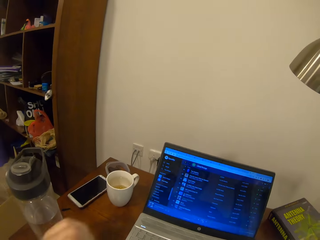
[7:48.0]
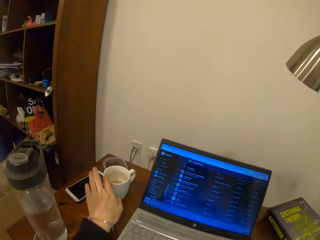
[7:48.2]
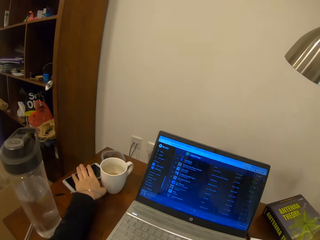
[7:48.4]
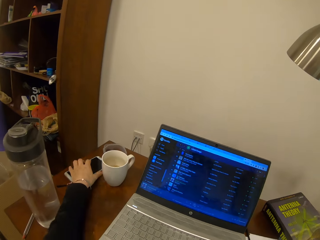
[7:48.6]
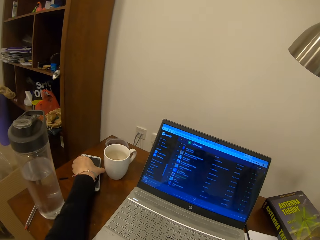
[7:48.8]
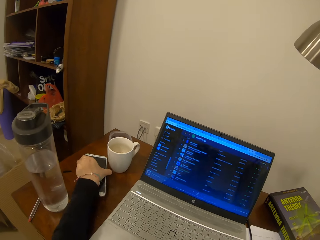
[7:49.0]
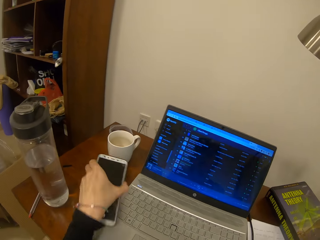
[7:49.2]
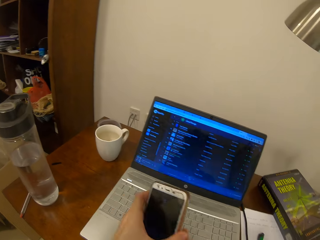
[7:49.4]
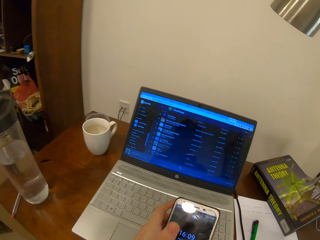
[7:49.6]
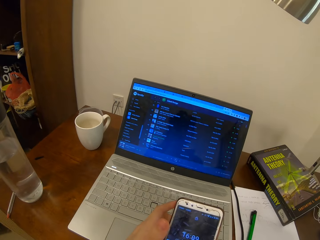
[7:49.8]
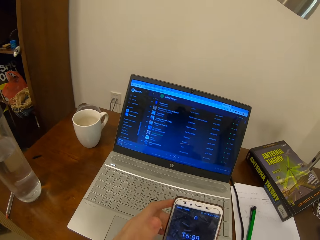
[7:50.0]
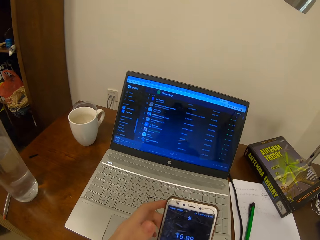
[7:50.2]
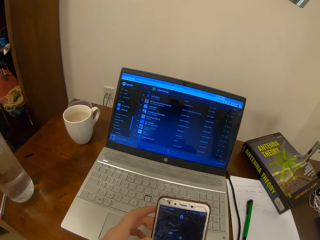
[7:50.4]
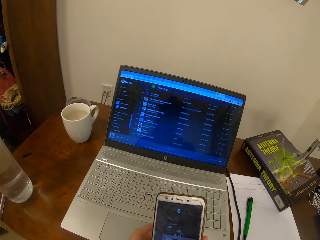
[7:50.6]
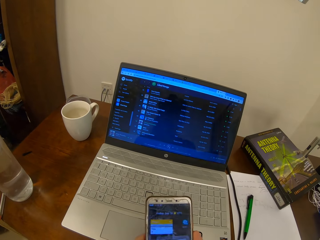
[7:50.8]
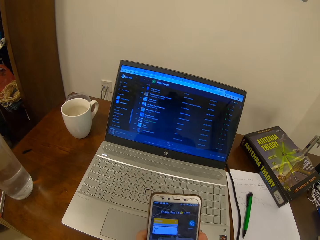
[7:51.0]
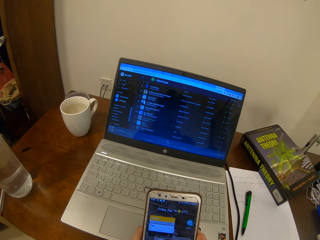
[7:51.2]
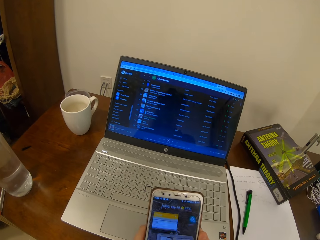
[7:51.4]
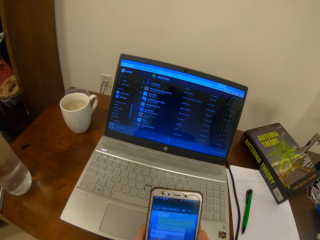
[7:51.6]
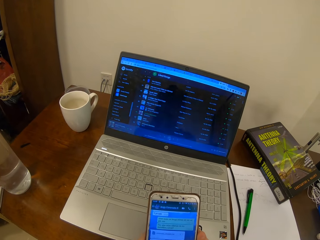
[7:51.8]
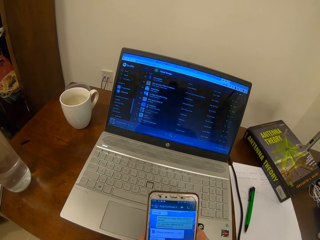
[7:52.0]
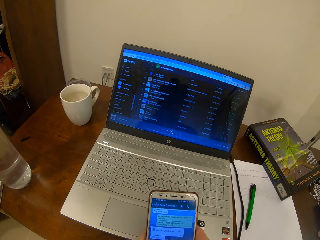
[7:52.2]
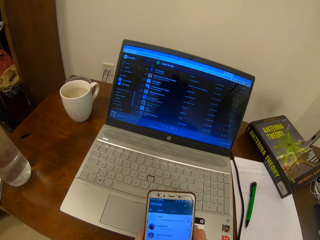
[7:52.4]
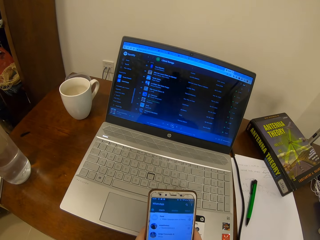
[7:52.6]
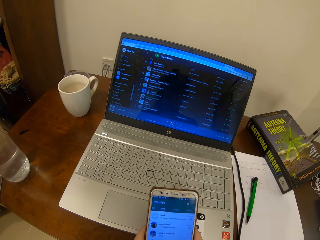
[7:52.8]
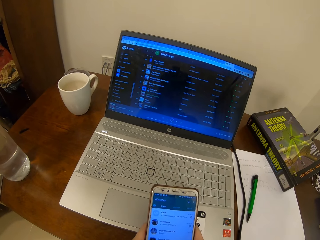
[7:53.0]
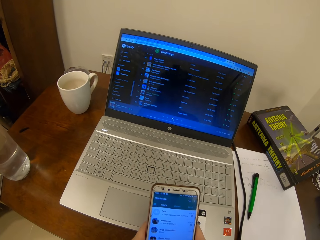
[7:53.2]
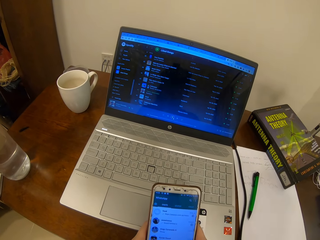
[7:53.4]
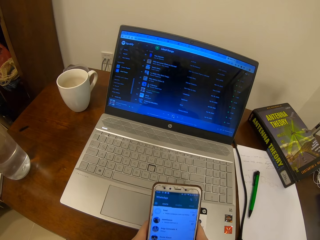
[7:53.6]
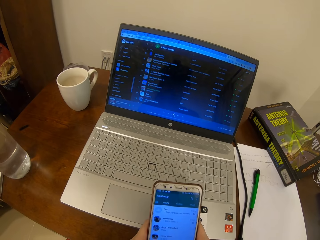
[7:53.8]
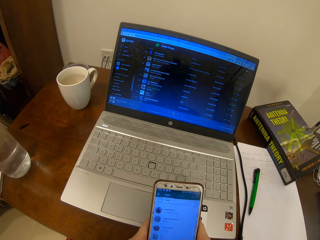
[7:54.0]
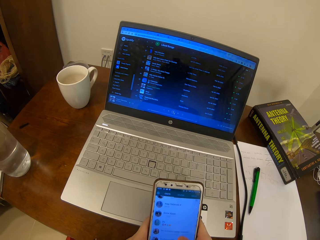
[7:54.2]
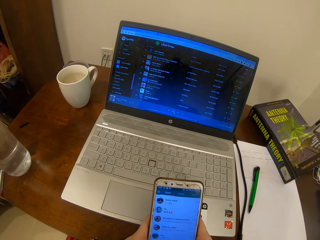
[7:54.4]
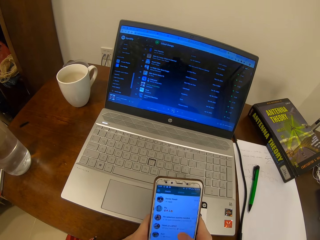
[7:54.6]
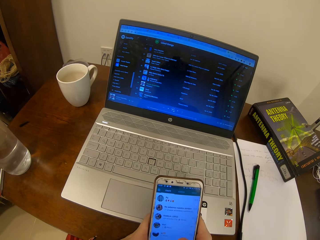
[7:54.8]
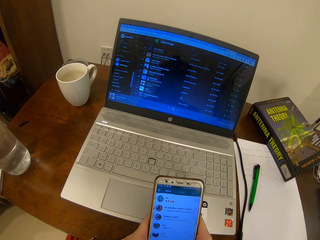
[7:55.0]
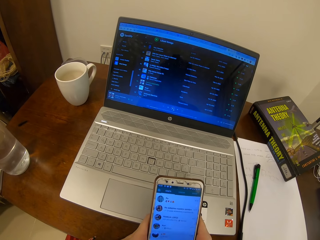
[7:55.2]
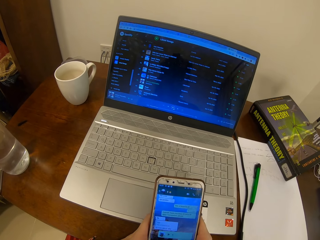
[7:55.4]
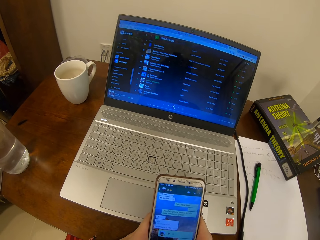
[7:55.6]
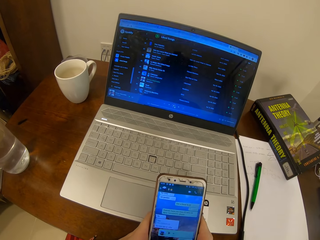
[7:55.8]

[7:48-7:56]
The camera wearer picks up a phone on the table. They scroll on the phone.

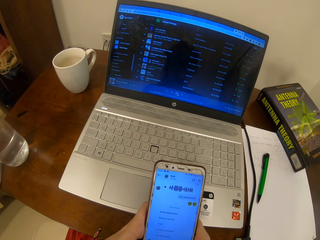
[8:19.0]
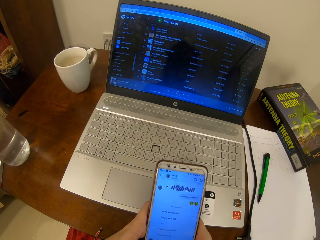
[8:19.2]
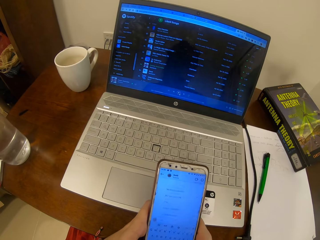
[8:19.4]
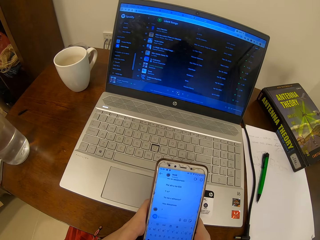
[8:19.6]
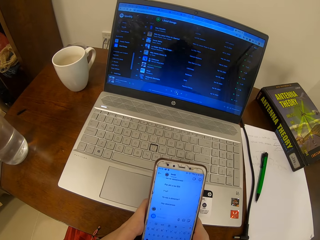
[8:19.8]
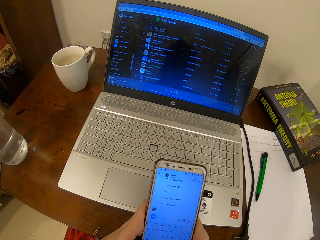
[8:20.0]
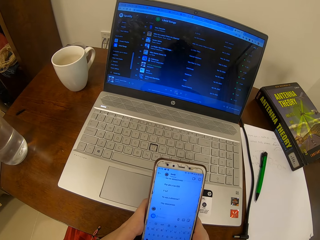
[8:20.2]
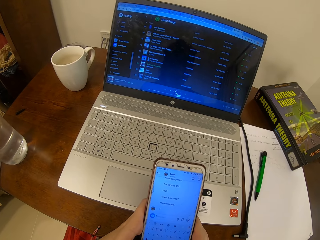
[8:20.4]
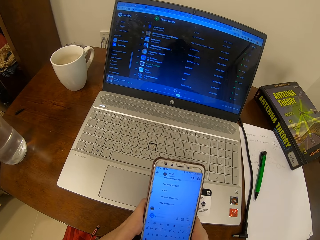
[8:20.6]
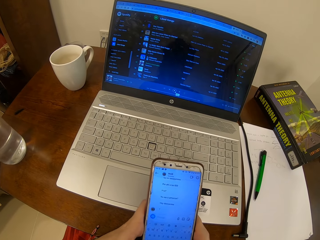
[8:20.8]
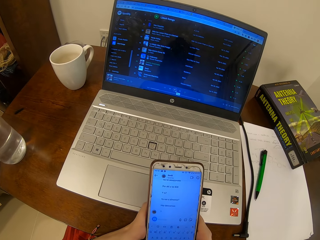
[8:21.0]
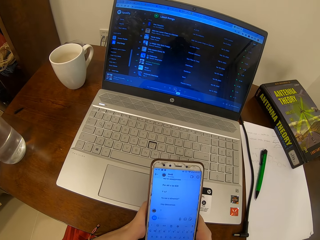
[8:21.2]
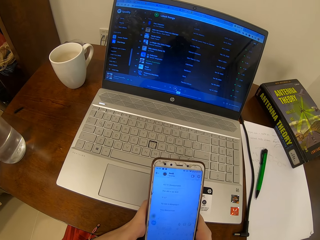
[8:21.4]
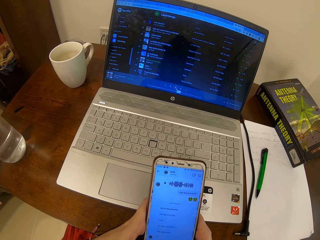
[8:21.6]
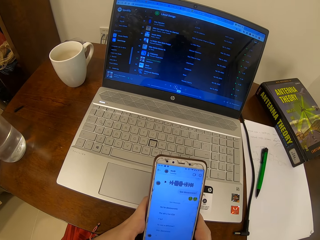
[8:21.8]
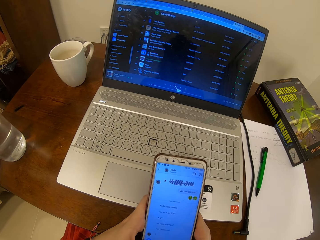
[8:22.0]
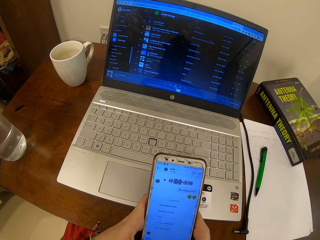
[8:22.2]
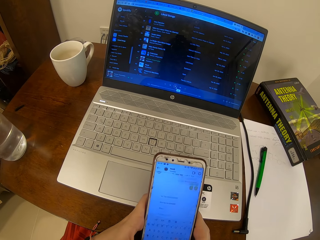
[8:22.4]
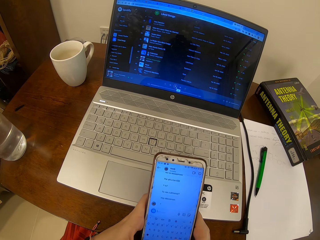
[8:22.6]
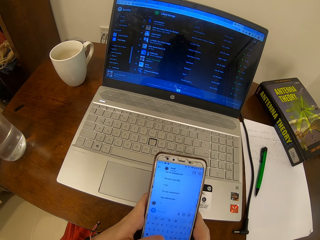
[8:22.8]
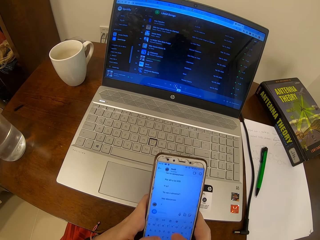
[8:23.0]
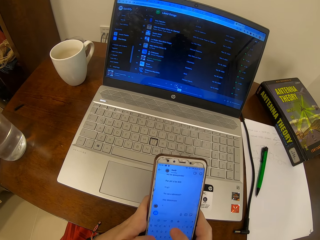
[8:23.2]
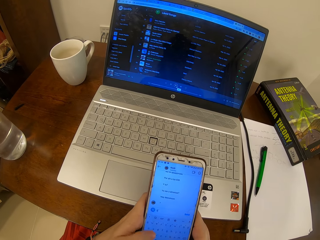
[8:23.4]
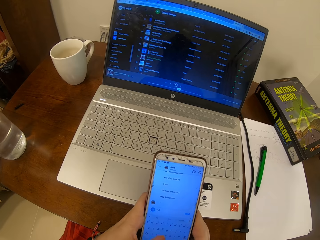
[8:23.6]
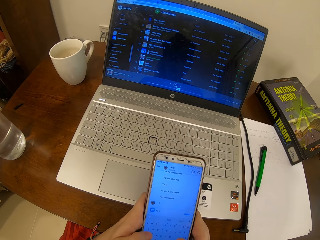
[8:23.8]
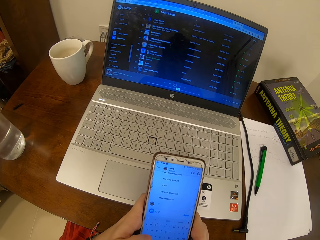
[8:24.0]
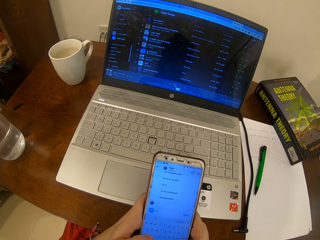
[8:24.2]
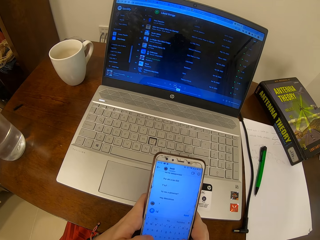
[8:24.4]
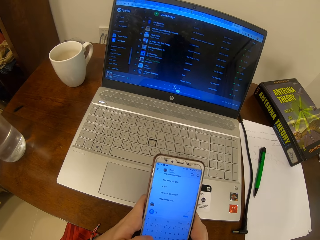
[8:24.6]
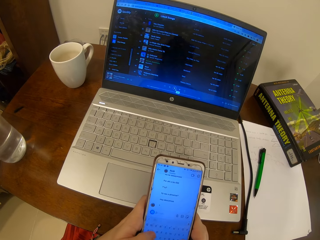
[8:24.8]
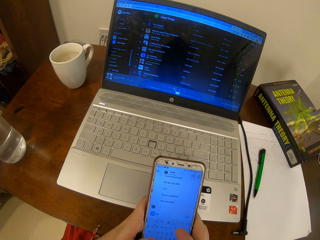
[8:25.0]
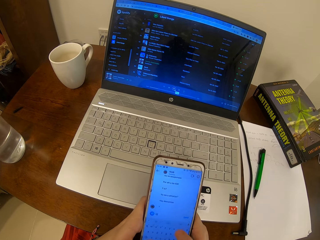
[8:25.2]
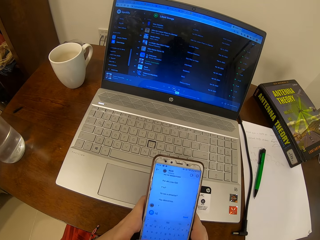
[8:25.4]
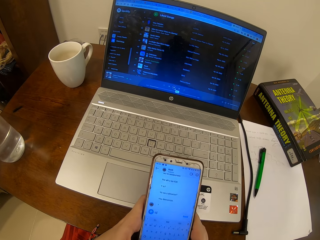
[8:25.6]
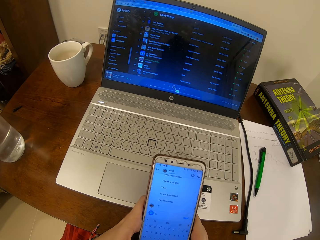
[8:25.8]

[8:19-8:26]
The camera wearer types on a phone.

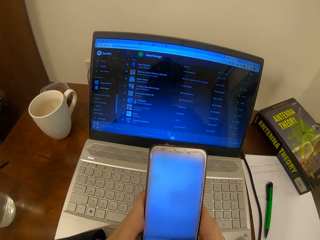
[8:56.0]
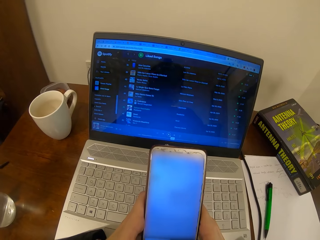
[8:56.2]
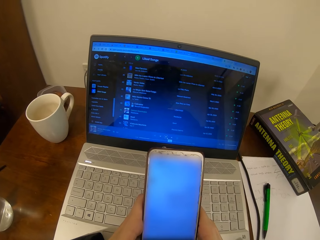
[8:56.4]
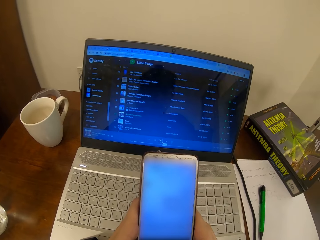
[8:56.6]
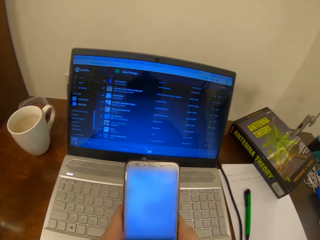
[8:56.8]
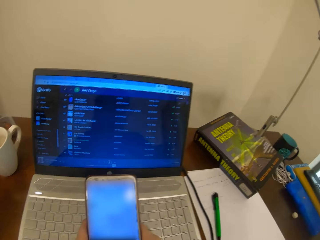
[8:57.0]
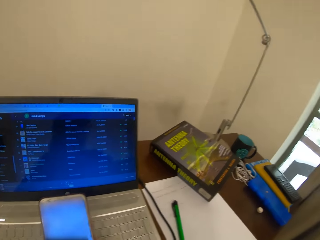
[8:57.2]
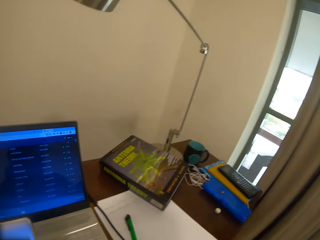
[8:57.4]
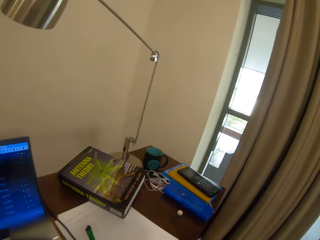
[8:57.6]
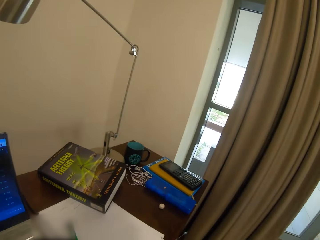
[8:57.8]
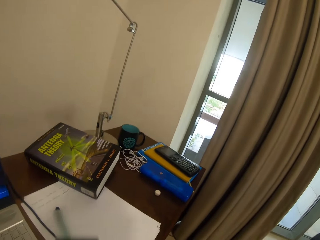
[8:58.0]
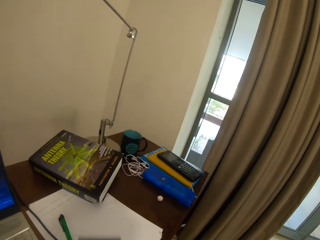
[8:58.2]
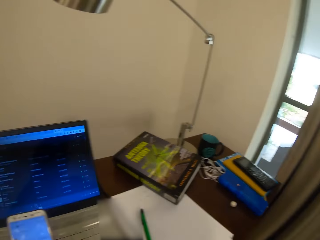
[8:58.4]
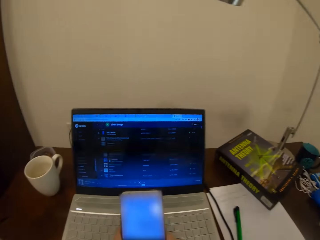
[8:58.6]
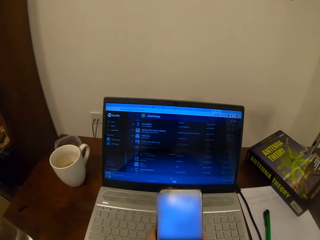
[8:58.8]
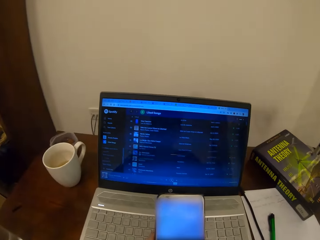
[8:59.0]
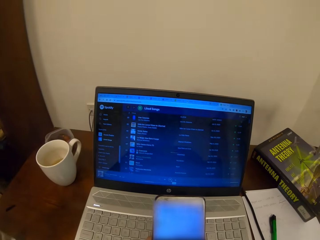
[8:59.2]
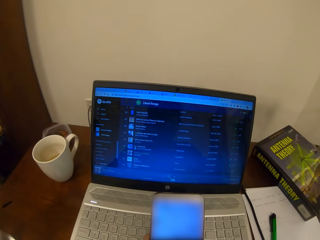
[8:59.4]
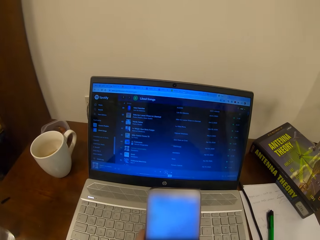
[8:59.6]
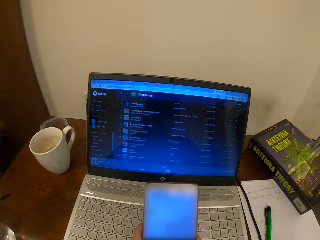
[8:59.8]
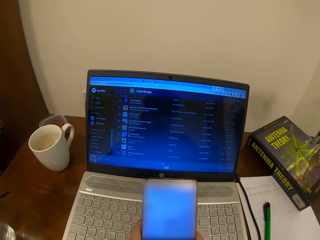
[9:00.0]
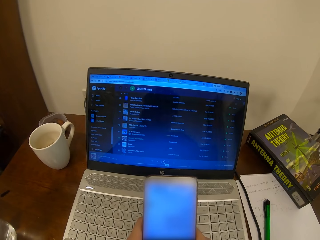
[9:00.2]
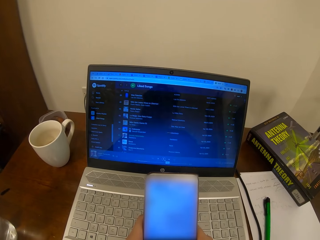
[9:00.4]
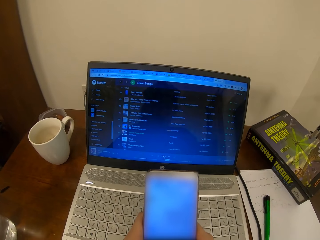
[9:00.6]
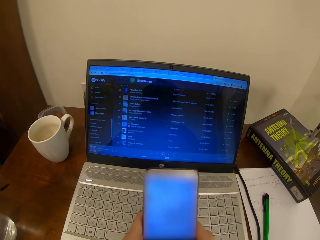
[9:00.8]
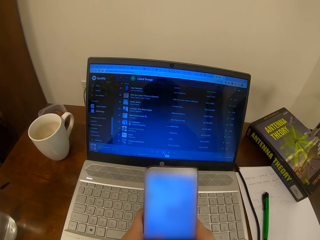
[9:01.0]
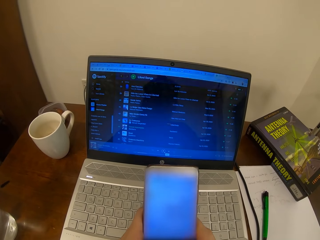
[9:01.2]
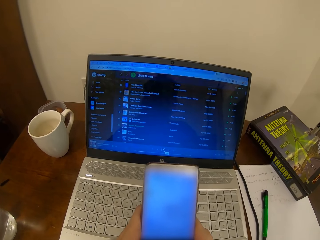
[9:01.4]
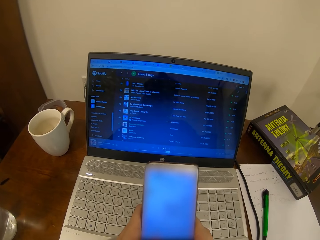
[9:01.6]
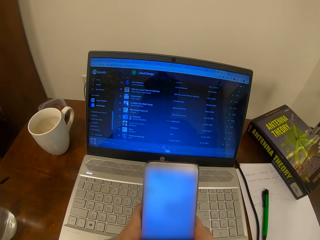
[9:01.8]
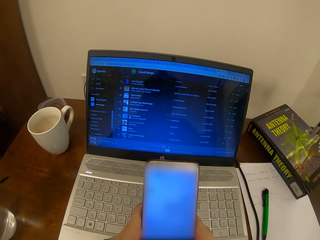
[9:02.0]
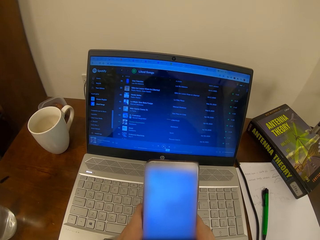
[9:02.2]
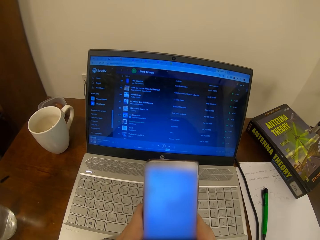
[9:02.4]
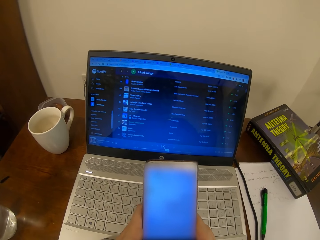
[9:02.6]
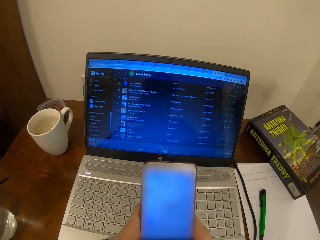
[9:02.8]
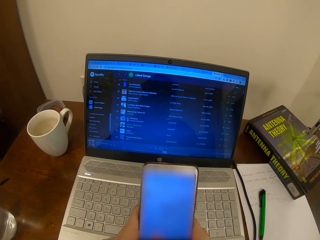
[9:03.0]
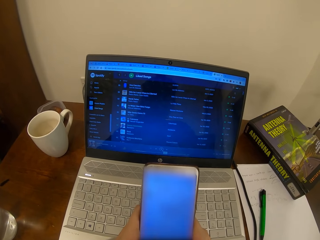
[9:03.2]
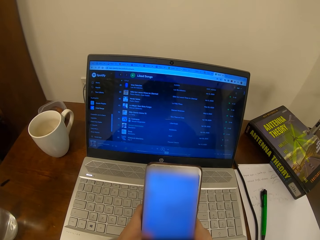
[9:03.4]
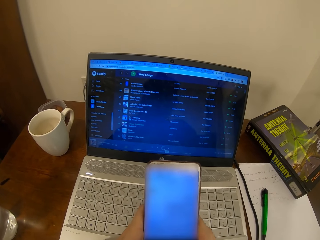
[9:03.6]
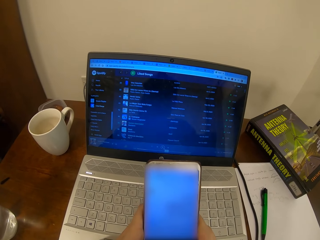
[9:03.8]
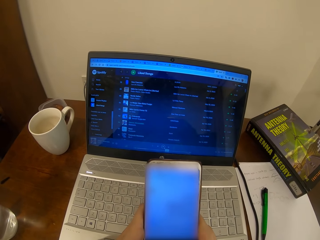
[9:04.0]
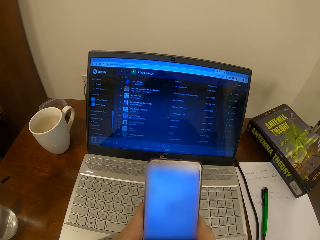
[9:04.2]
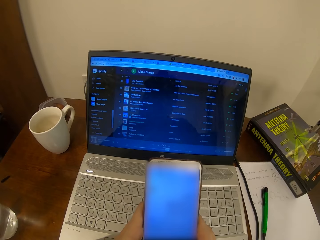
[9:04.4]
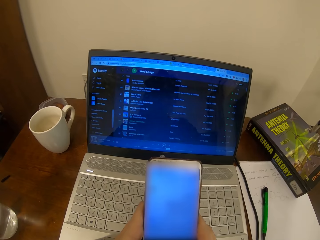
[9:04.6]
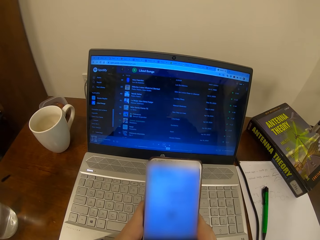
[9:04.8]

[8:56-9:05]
The camera wearer looks around. They type on a phone.
